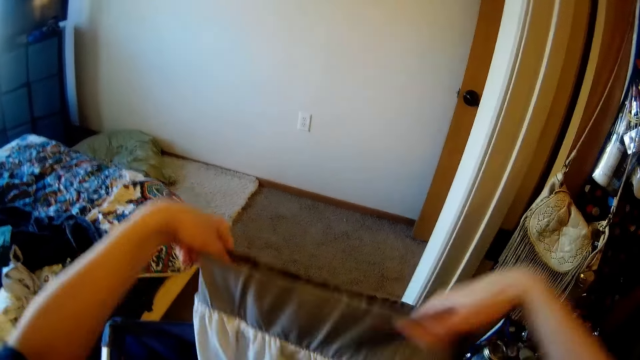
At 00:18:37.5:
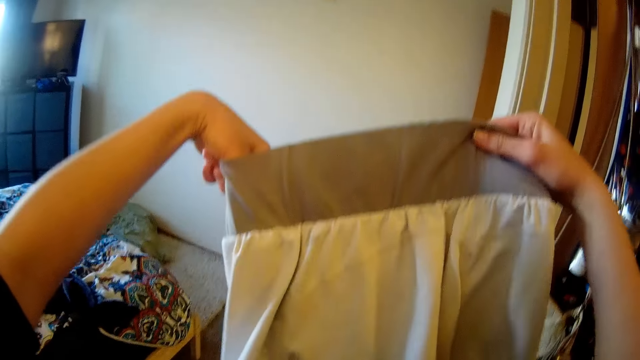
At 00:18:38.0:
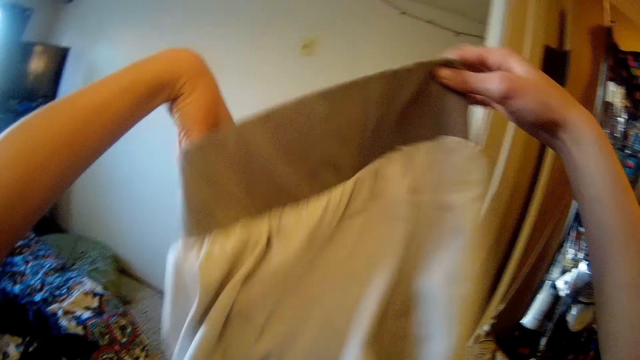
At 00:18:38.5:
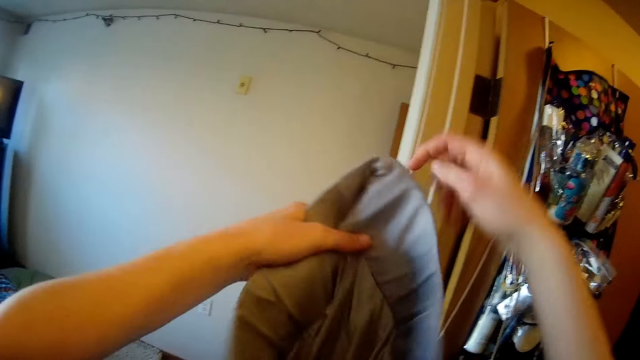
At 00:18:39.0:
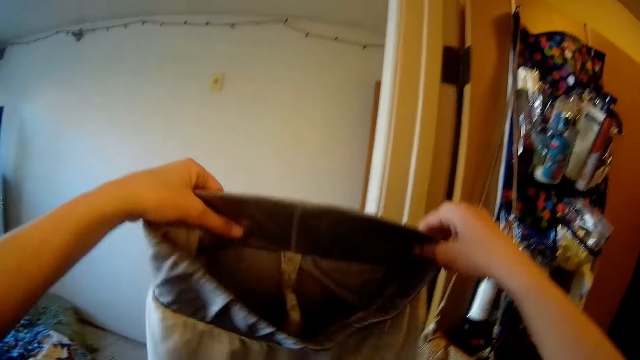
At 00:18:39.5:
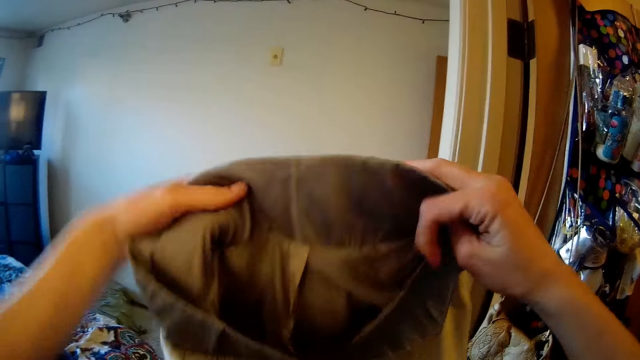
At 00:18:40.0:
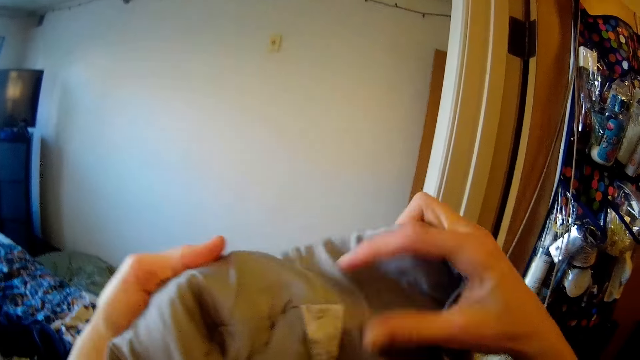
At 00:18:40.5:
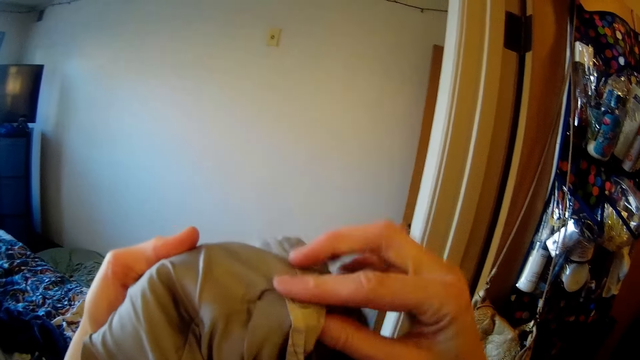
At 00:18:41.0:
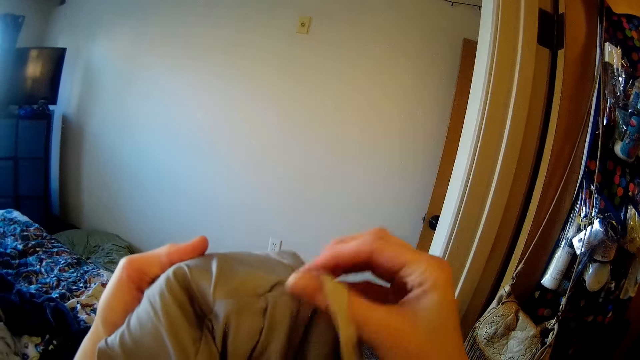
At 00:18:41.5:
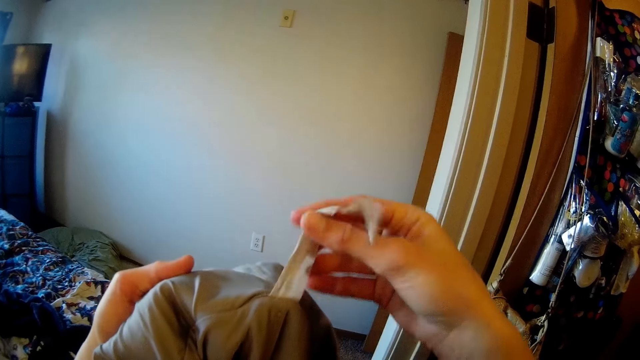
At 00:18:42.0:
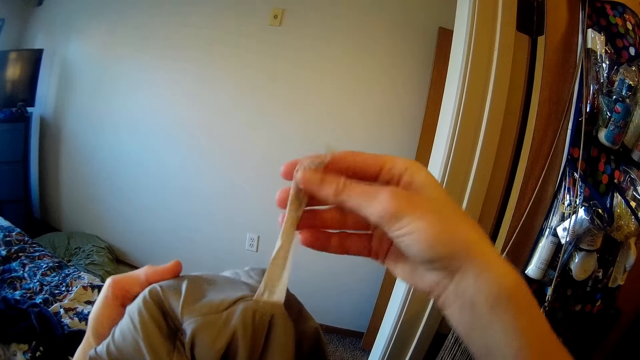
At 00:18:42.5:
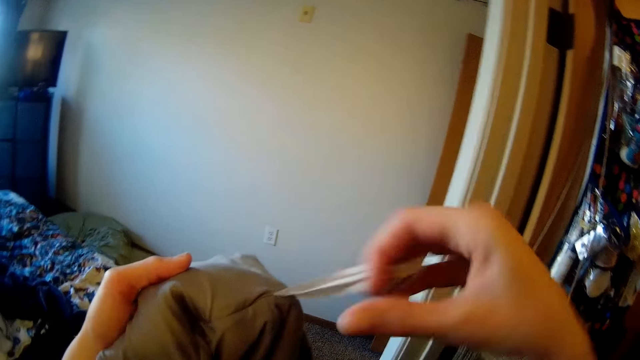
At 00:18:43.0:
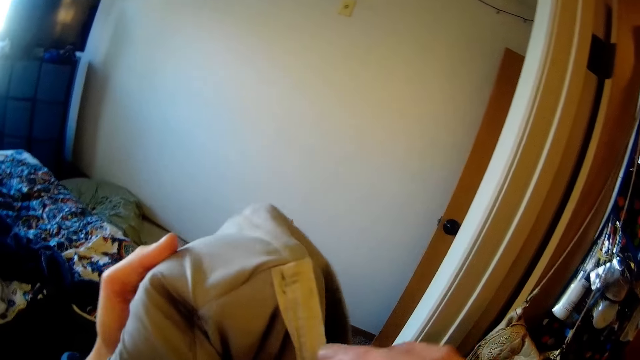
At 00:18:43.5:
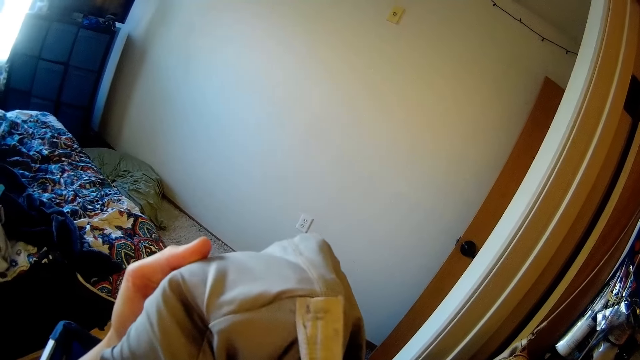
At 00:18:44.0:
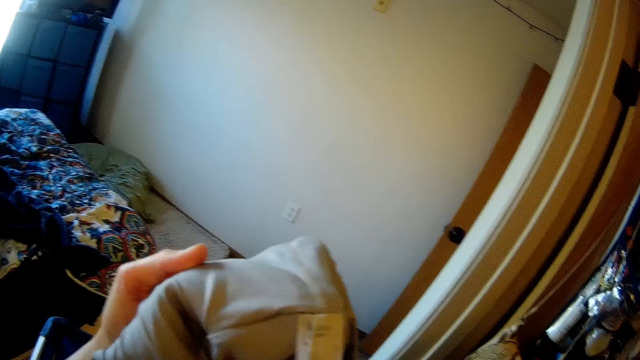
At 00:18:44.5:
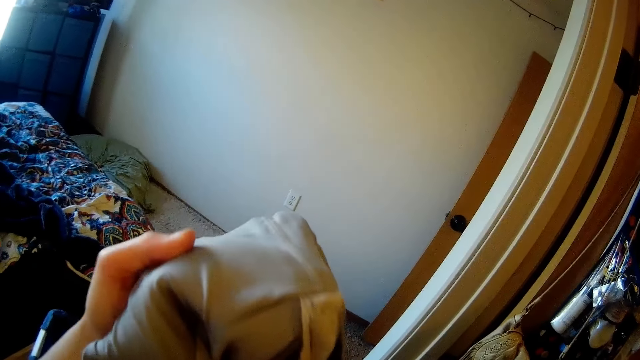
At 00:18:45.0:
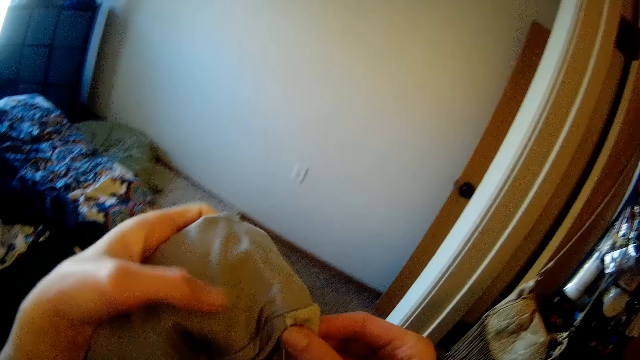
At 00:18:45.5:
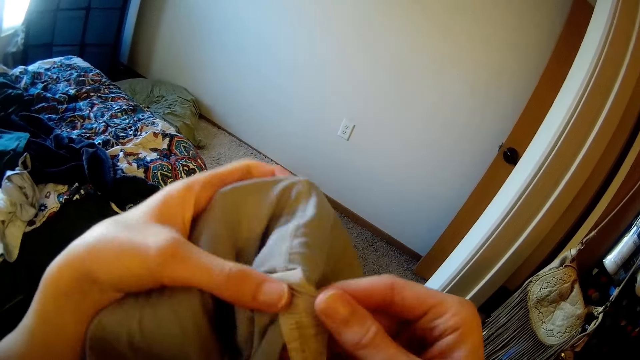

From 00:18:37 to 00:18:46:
The camera wearer holds up the cloth. They inspect the cloth. They look at the tag on the cloth.

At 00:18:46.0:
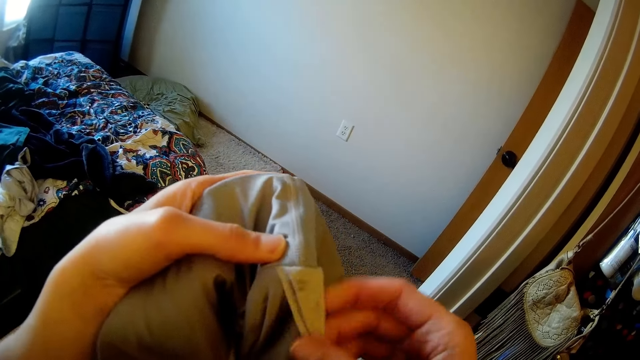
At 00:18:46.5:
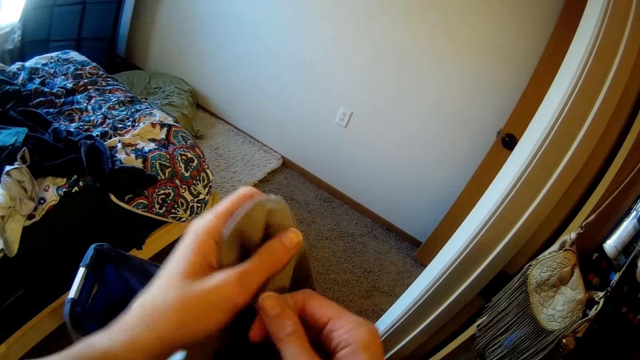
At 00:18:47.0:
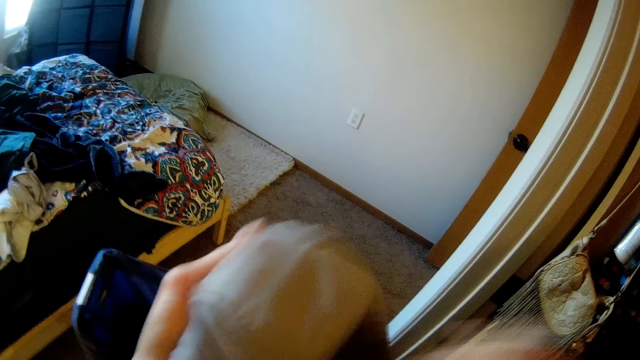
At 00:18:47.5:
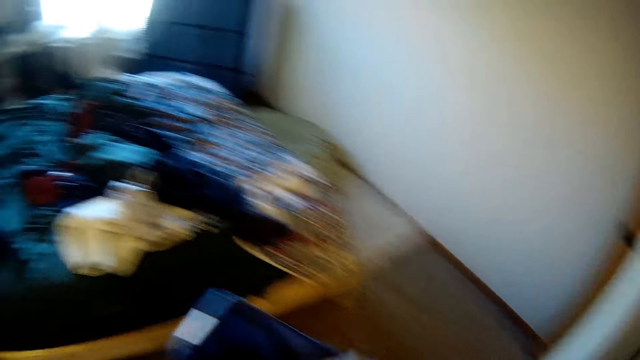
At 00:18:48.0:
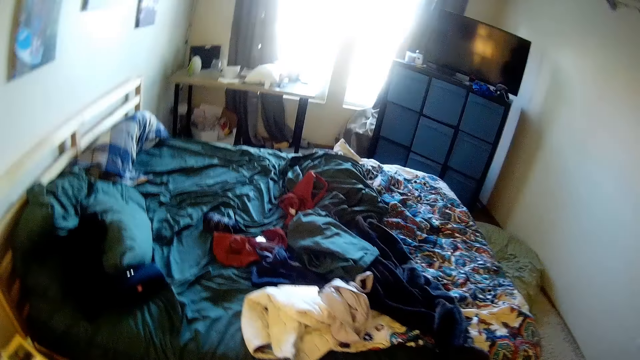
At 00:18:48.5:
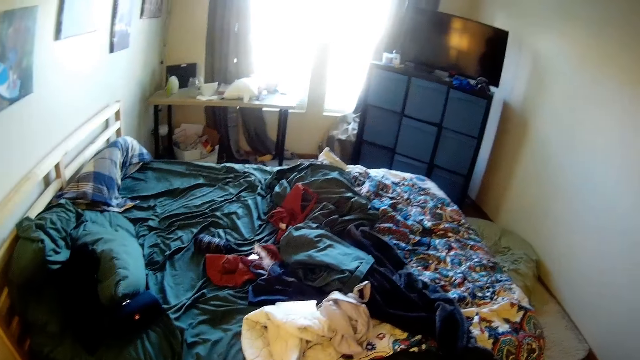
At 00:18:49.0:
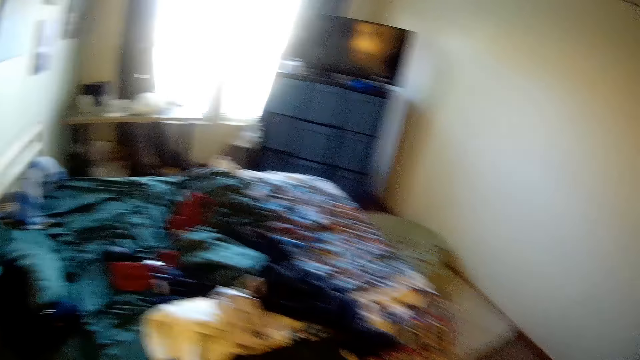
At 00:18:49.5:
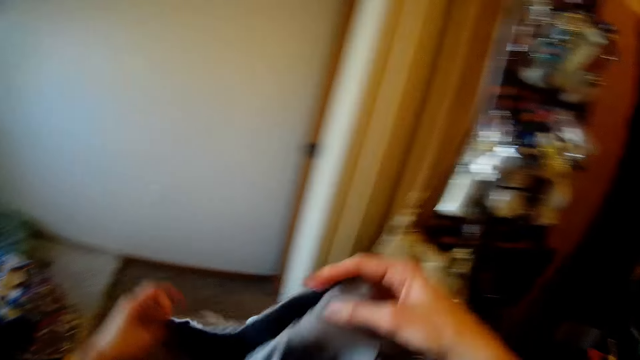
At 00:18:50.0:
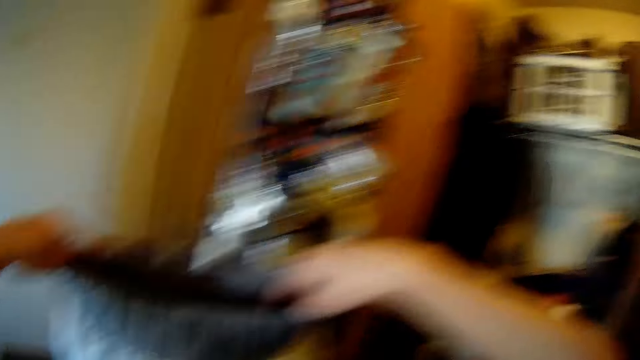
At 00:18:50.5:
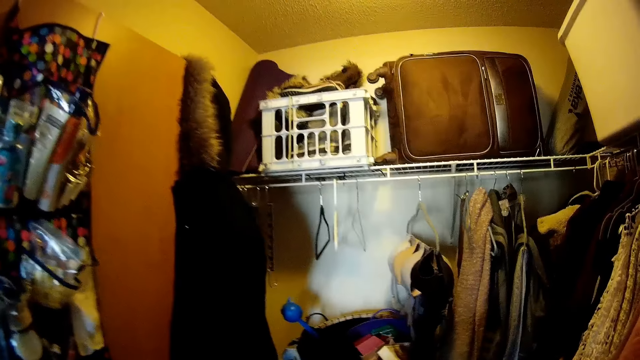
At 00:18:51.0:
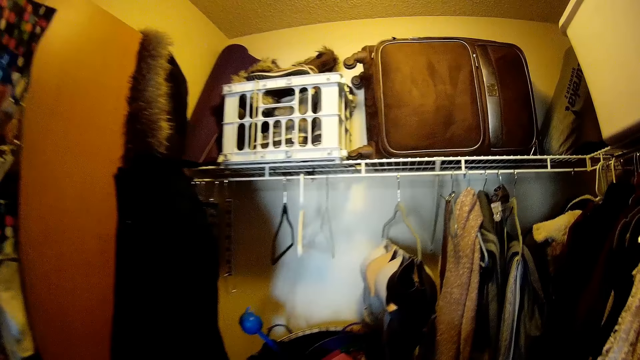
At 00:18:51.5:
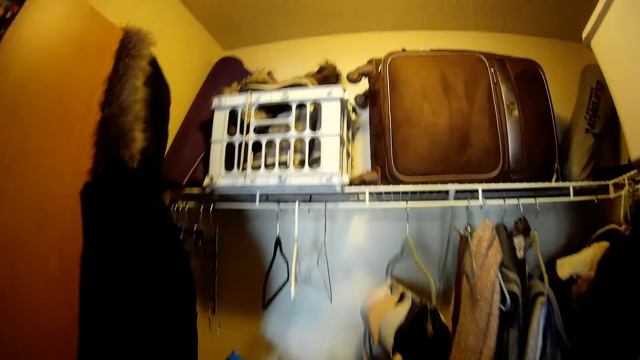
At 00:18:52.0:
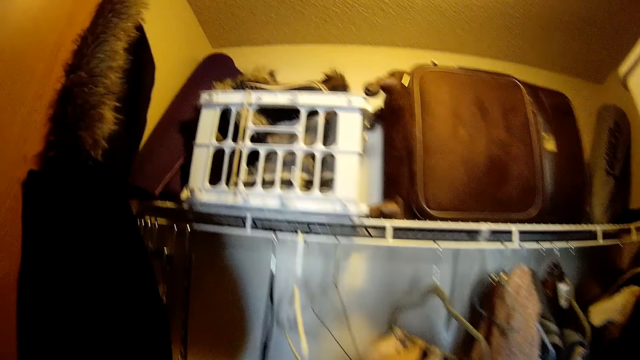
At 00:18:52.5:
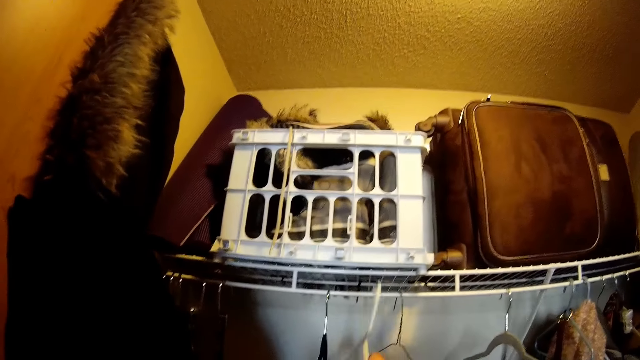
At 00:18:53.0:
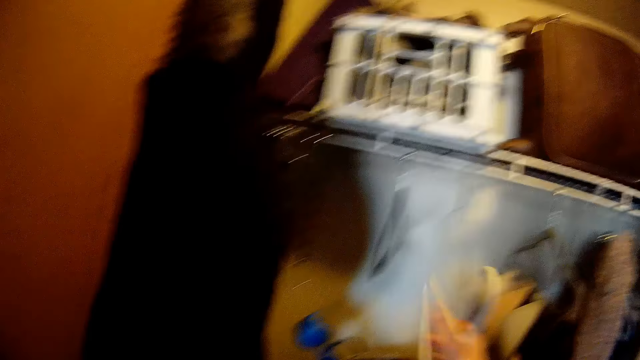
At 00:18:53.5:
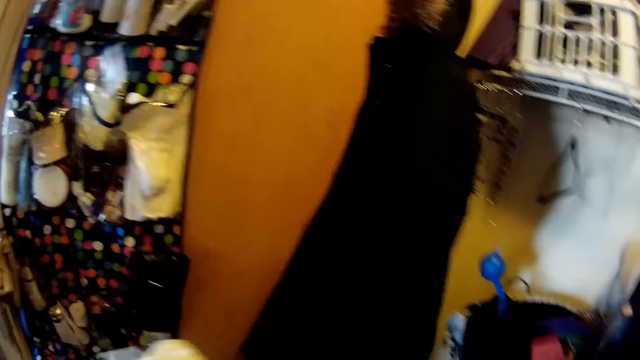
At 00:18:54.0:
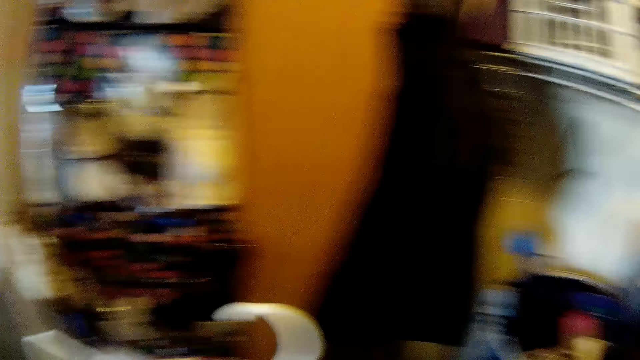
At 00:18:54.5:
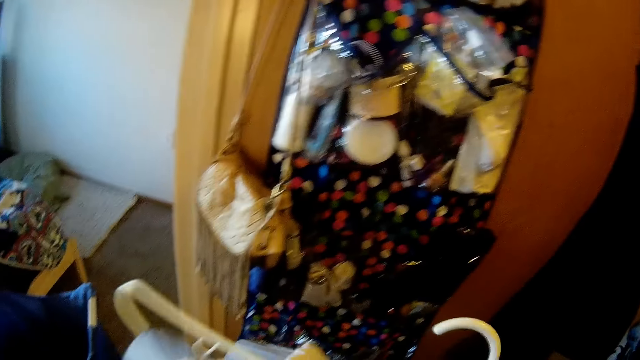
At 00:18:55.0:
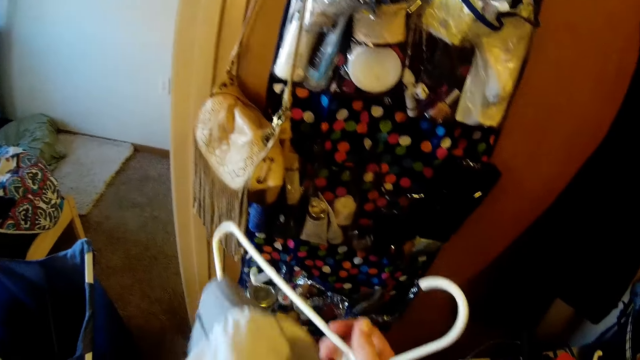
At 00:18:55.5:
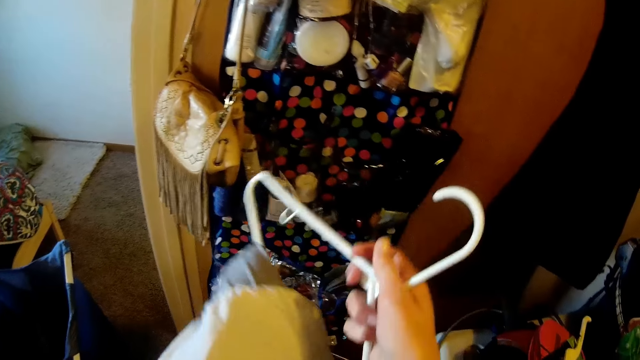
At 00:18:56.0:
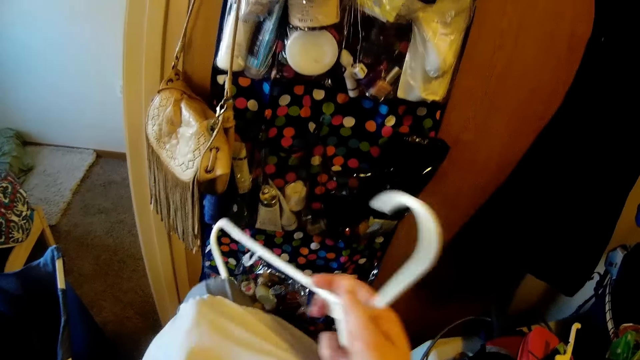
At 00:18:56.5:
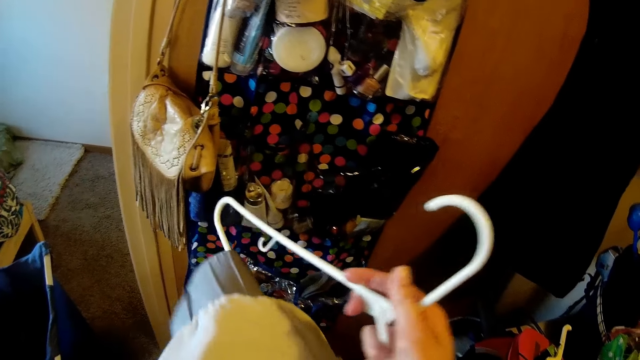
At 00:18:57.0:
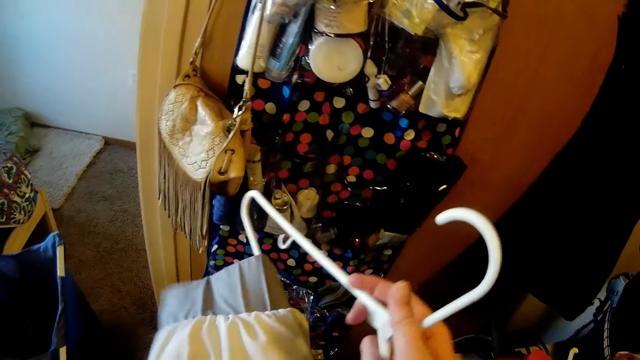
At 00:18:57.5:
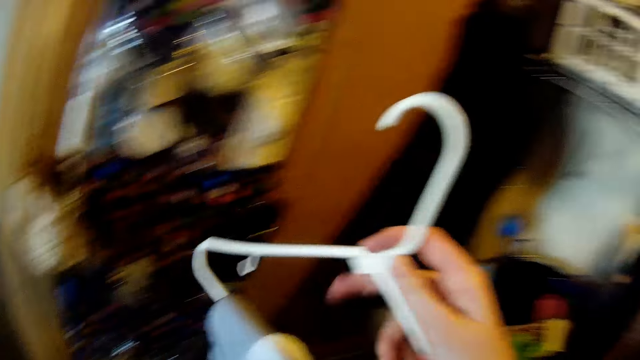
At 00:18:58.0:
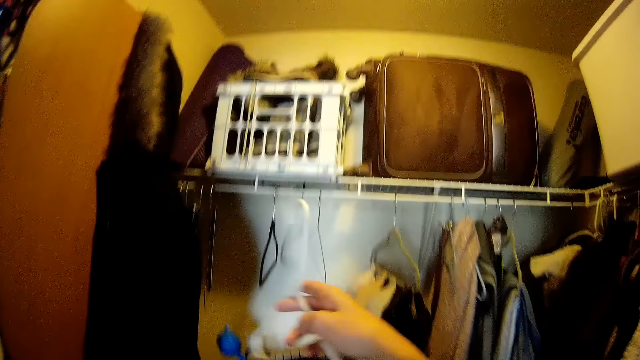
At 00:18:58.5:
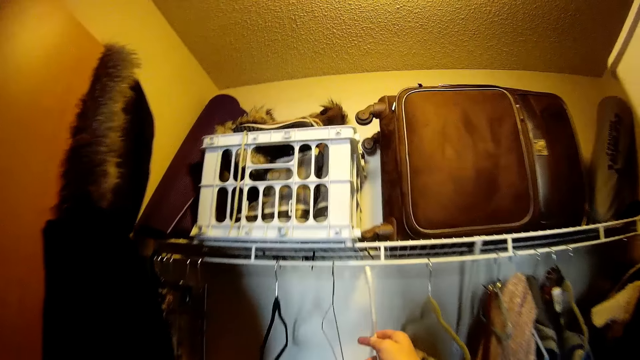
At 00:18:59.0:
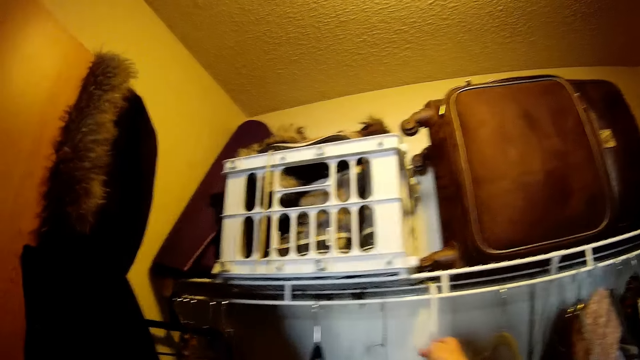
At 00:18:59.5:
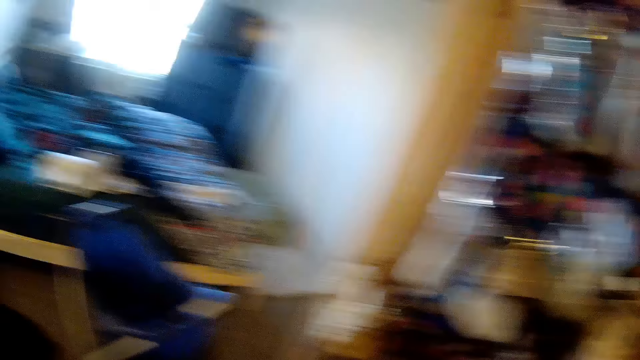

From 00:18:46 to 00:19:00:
The camera wearer removes the tag on the cloth. They throw a piece of cloth on the bed. They put the tag on the bed. They take a hanger. They hang the cloth on the hanger. They place the cloth on the hanger. They return the hanger.
